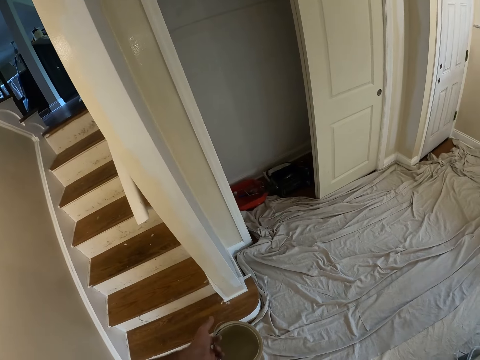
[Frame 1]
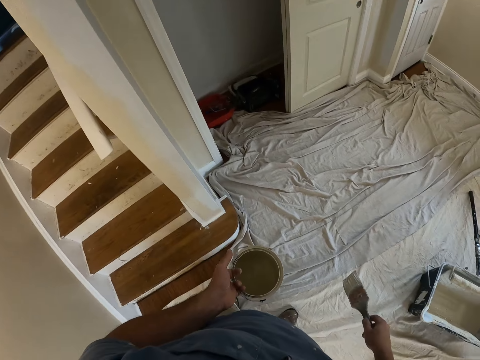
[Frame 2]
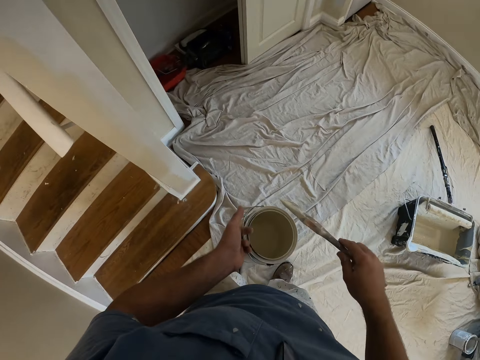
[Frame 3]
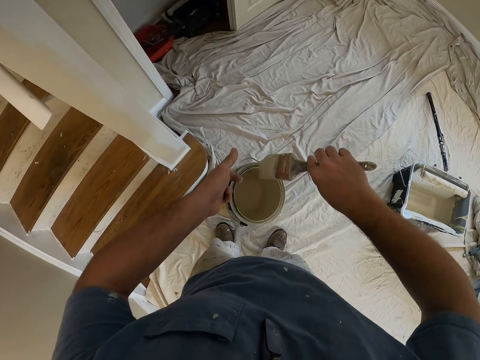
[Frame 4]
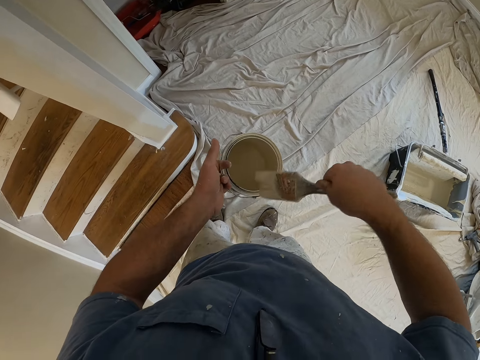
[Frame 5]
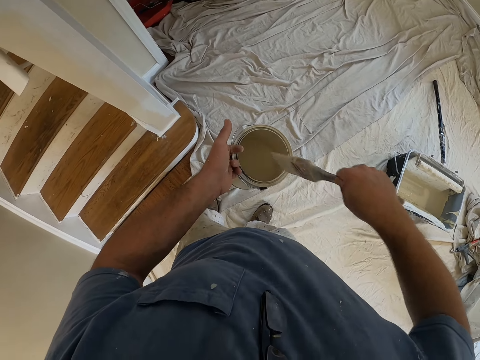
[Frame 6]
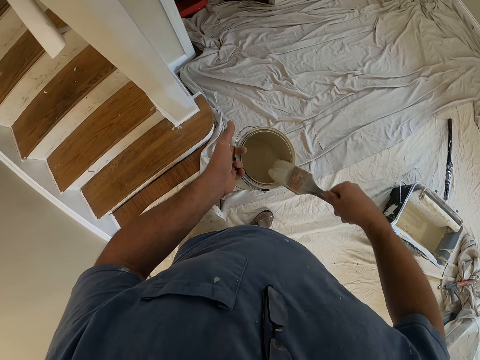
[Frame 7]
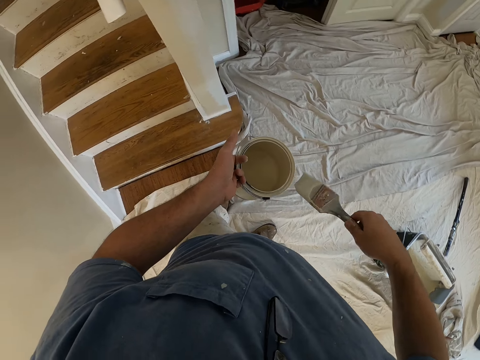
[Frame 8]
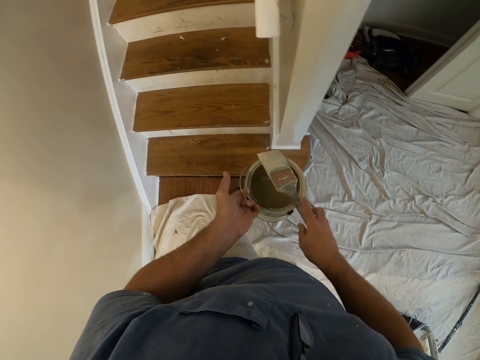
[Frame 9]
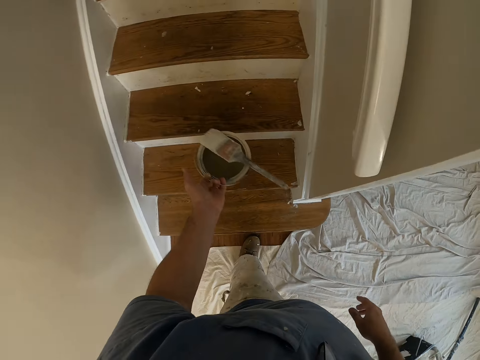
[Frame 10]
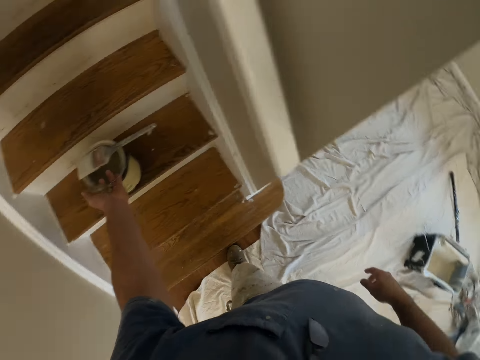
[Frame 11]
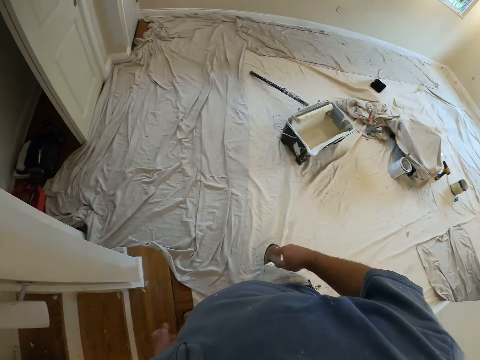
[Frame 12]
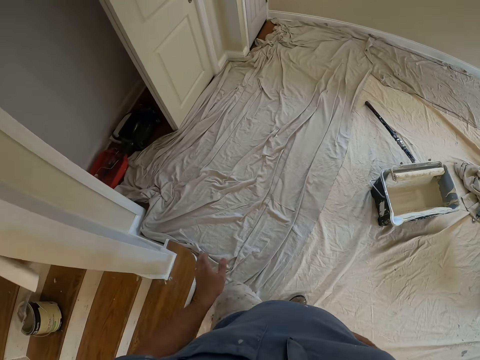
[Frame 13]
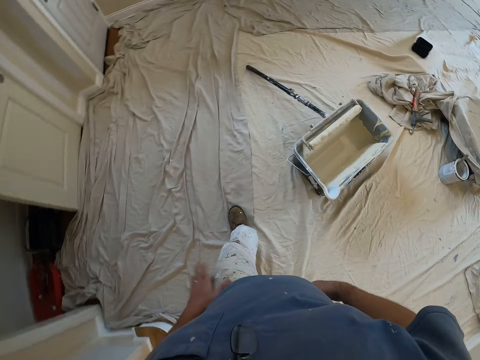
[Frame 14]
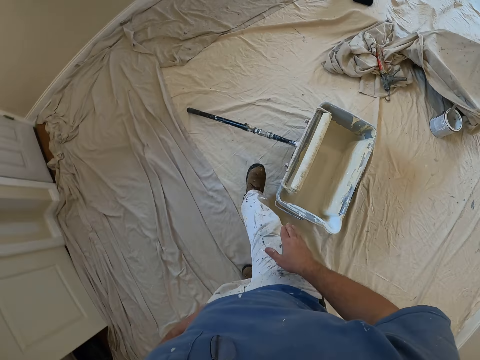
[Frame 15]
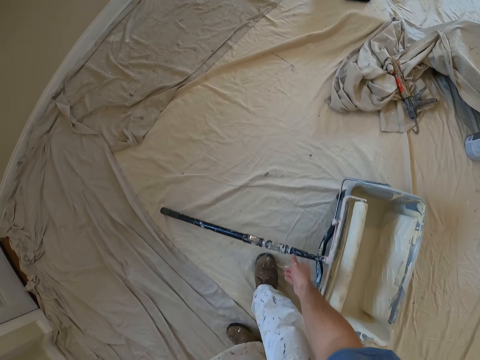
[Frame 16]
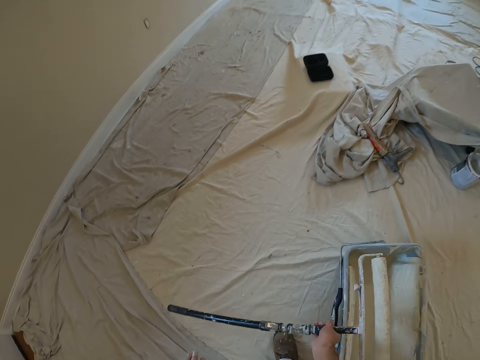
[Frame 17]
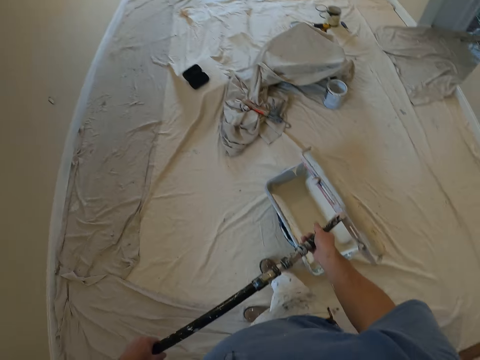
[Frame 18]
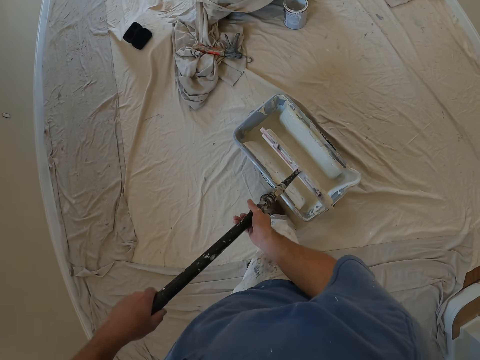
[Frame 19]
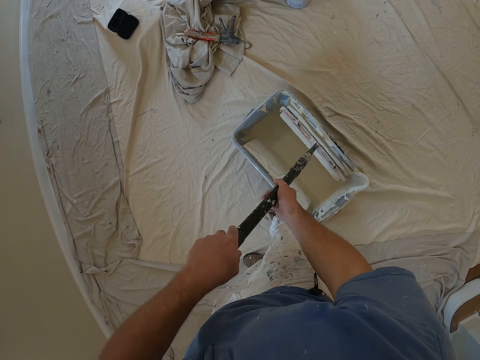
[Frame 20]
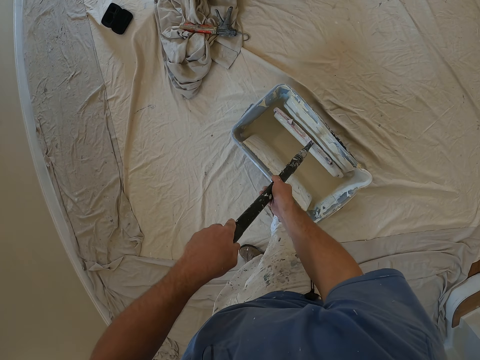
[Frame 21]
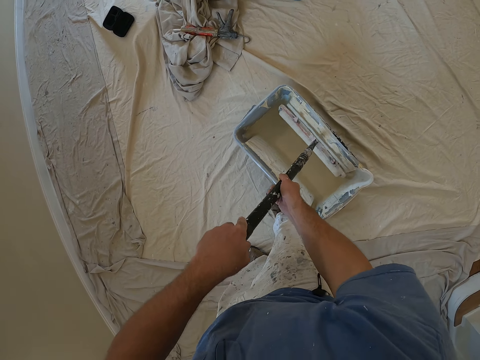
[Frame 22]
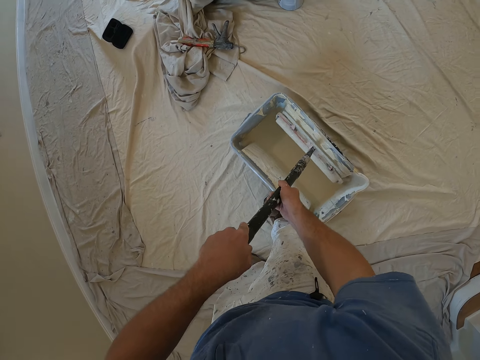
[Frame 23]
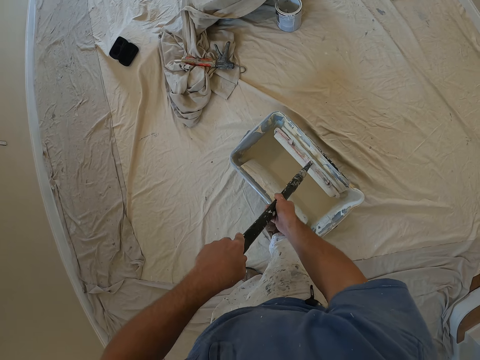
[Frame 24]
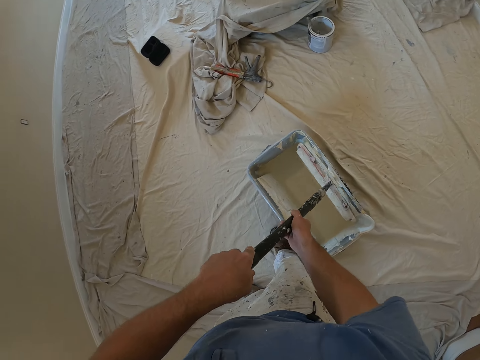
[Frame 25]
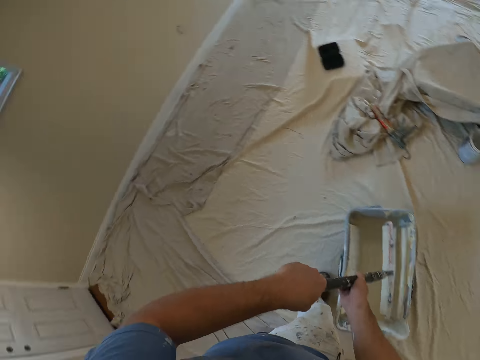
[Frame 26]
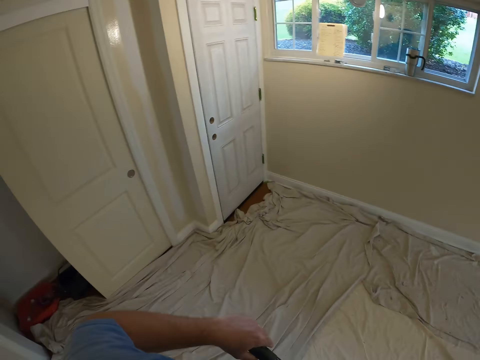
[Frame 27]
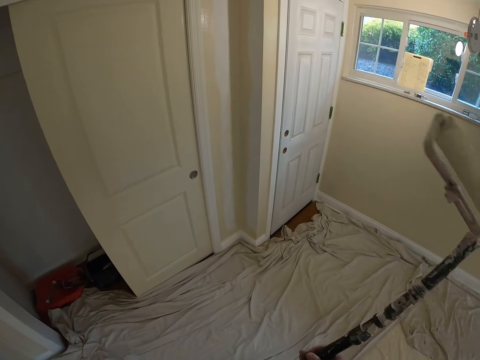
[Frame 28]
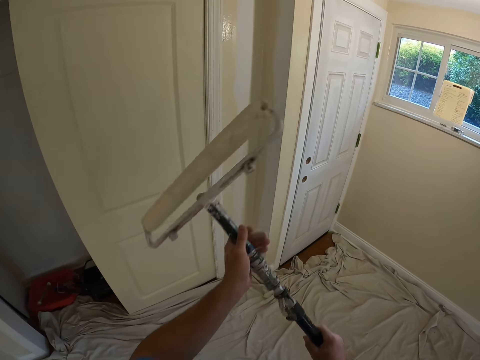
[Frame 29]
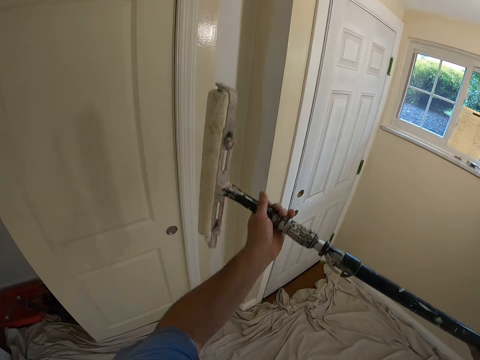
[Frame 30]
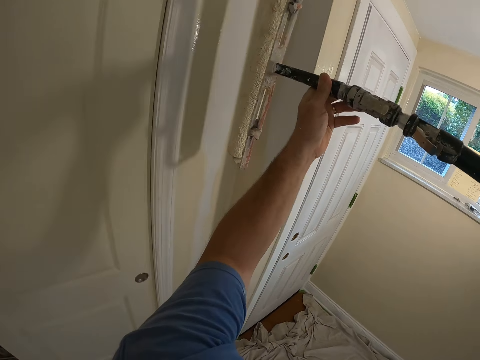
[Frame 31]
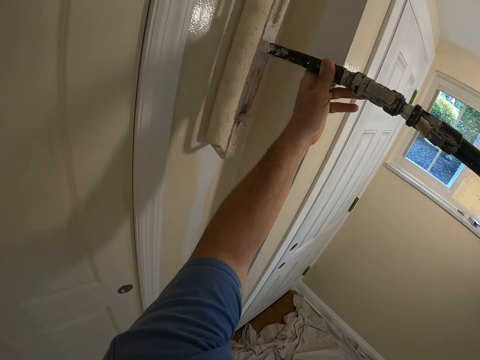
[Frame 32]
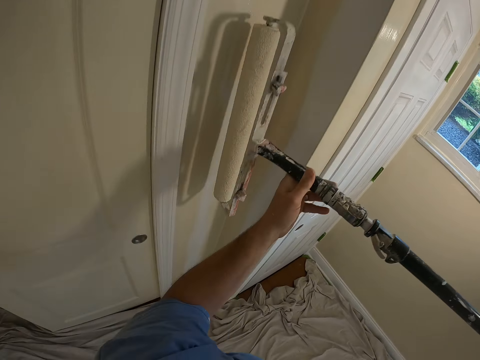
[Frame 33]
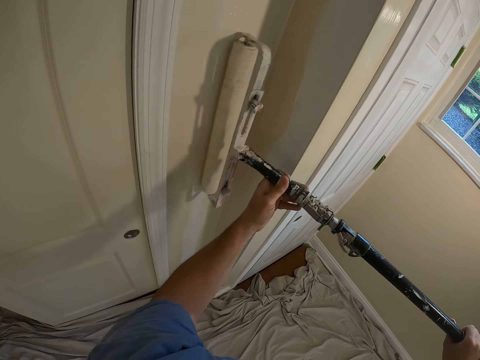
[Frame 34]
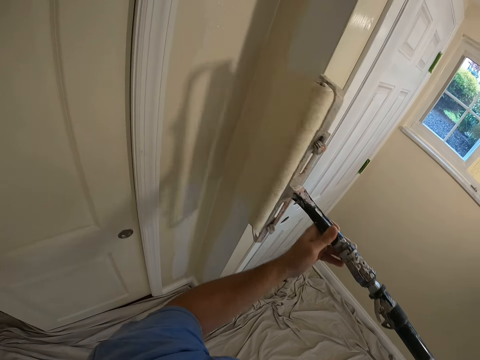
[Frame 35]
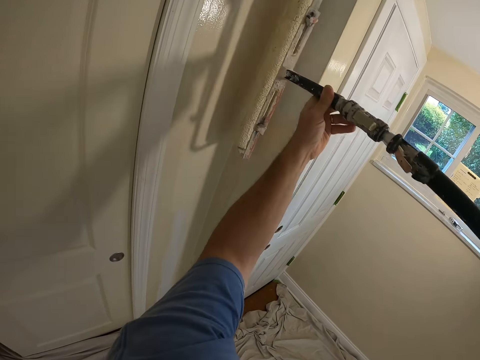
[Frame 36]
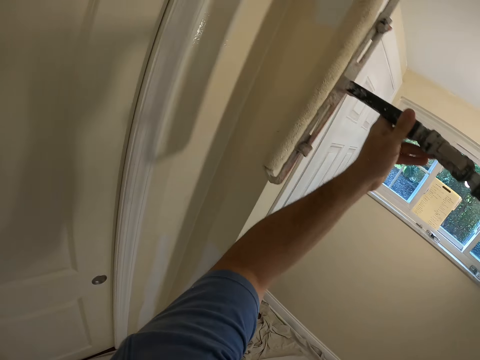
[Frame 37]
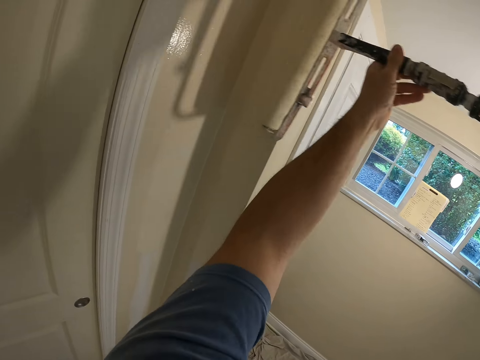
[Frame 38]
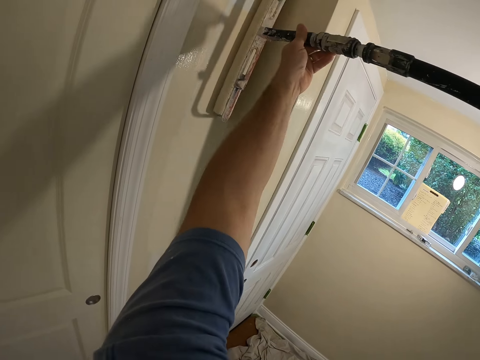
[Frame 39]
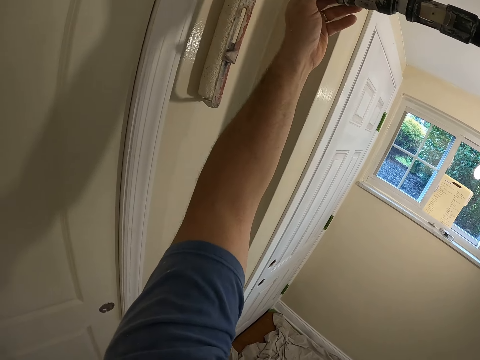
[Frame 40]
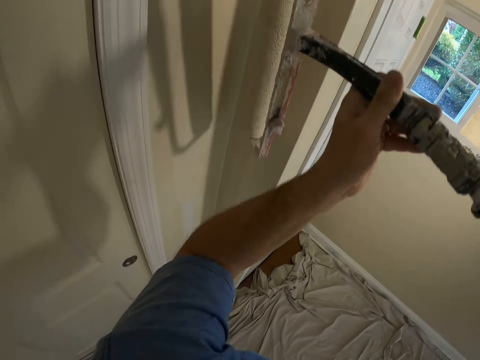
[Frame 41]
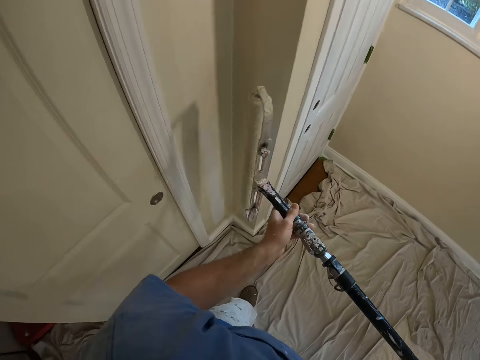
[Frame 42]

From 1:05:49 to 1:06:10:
The camera wearer looks around the room. He cleans the edge of the paint can with the paint brush. He rubs the paint on the paint brush on the edge of the paint can. He places the paint brush on the paint can. He drops the paint can on a step. He walks to a paint bucket and taps his hands on his lap. He picks up a paint roller from the paint bucket. He takes some paint from the paint bucket with the paint roller. He turns around the room. He paints the wall with the paint roller.

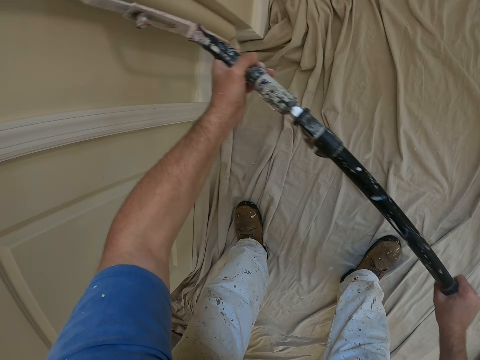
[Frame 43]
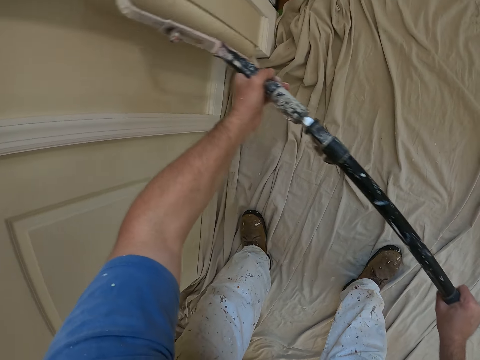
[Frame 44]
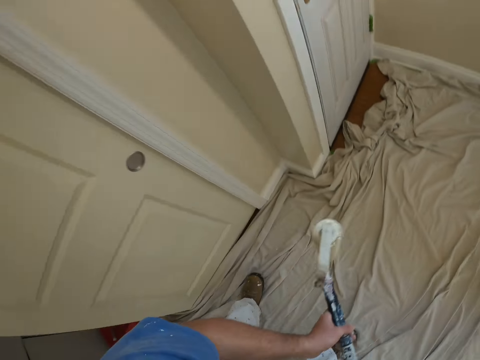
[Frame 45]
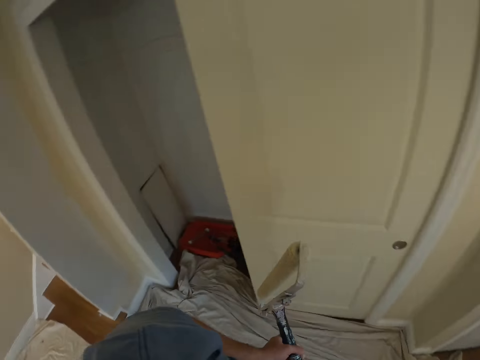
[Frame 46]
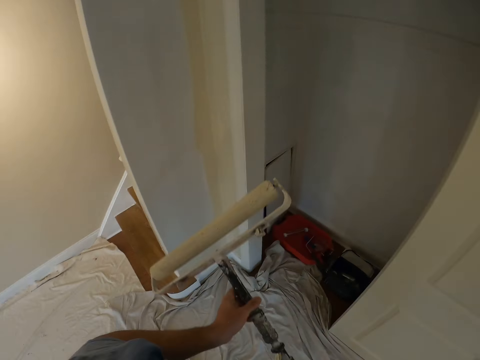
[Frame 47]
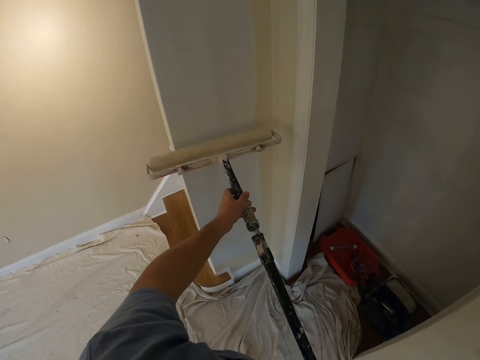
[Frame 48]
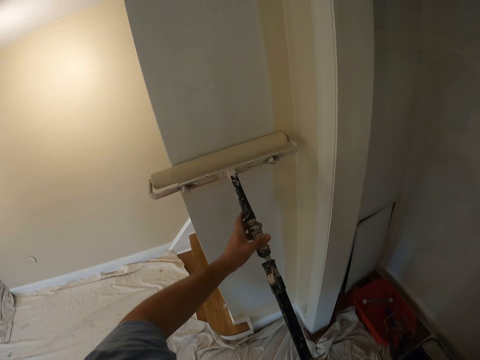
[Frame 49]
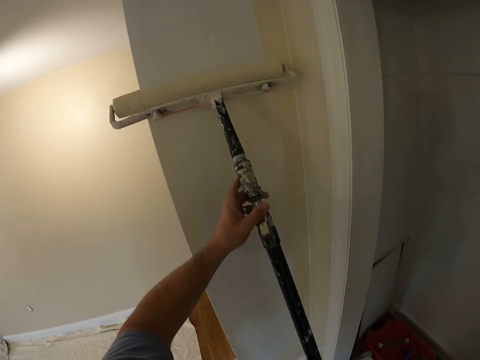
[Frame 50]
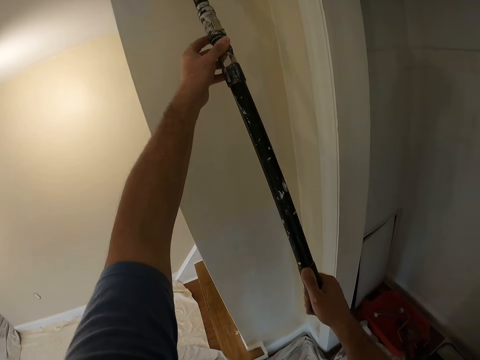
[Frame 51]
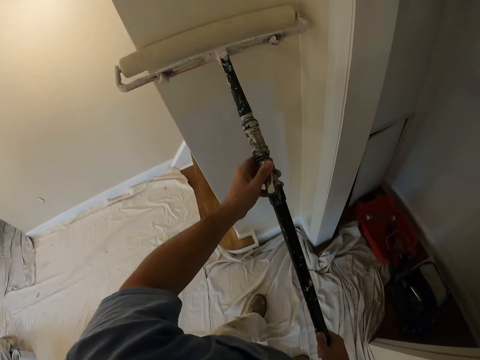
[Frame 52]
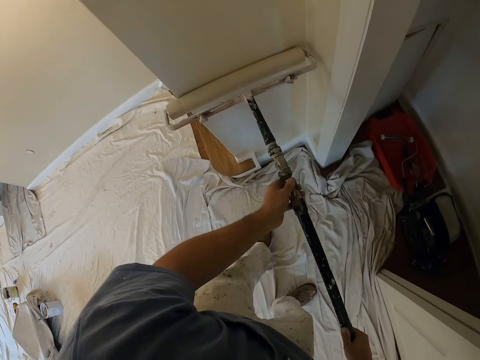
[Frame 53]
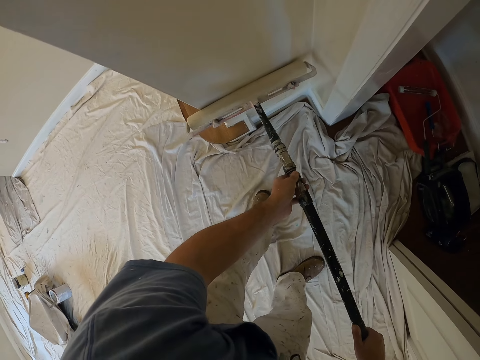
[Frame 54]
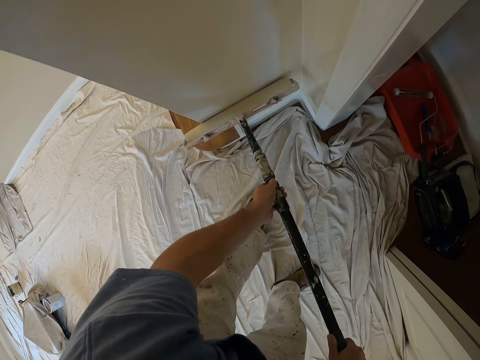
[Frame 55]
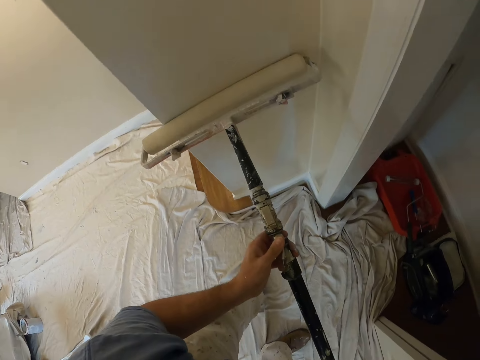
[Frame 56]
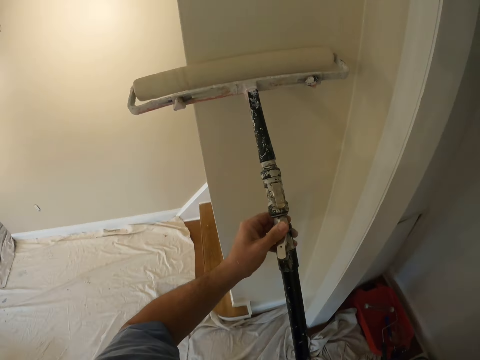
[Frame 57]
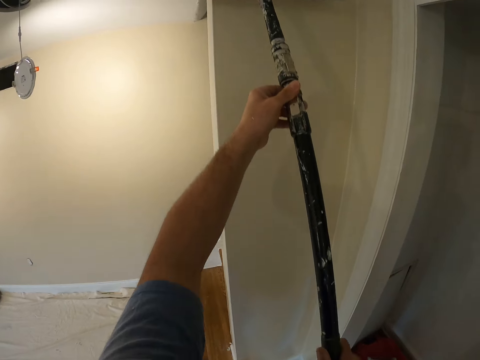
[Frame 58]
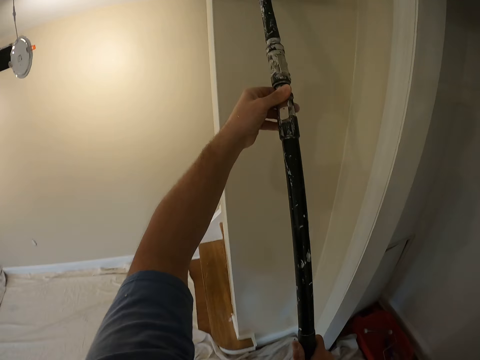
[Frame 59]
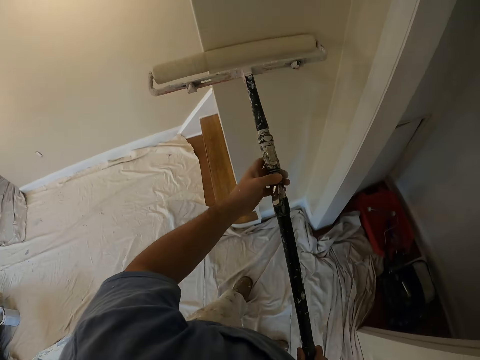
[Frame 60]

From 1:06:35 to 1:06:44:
The camera wearer walks within the room. They paint the wall with a wall painting brush.
